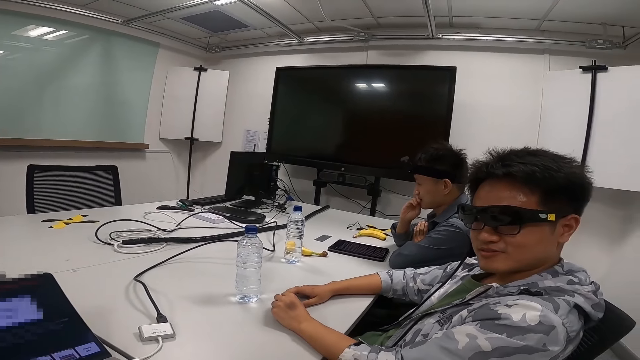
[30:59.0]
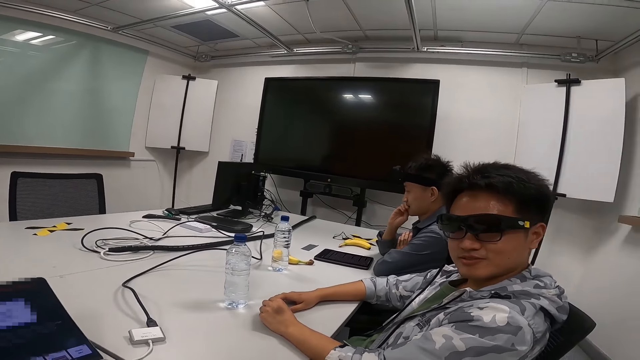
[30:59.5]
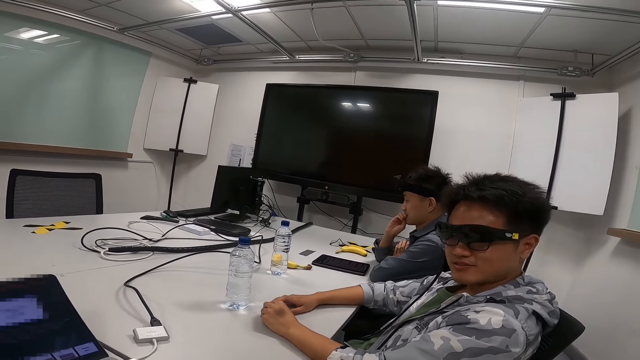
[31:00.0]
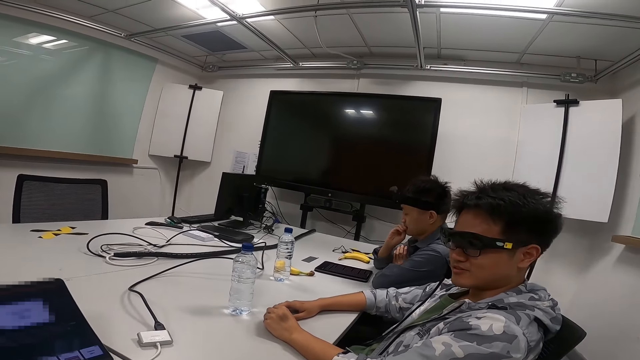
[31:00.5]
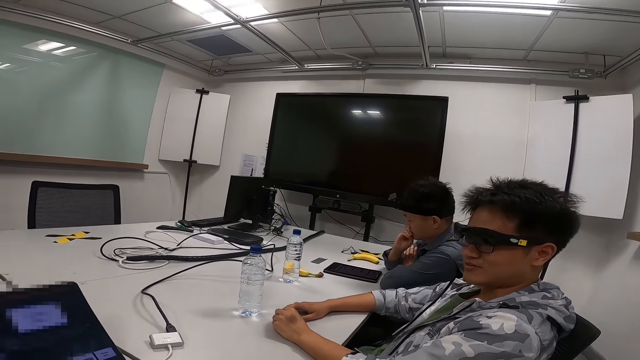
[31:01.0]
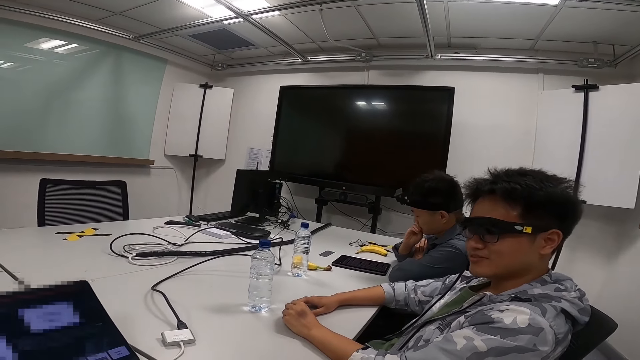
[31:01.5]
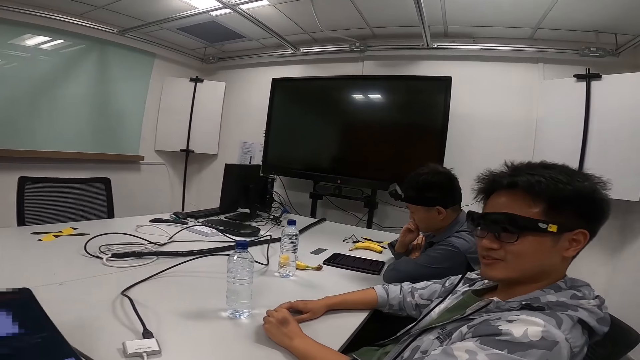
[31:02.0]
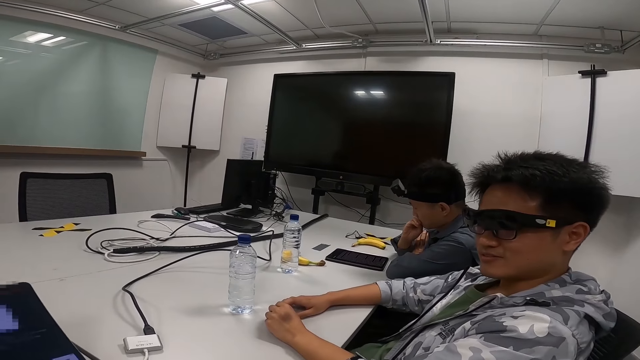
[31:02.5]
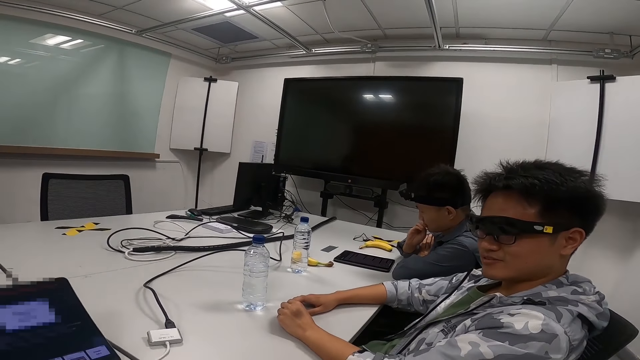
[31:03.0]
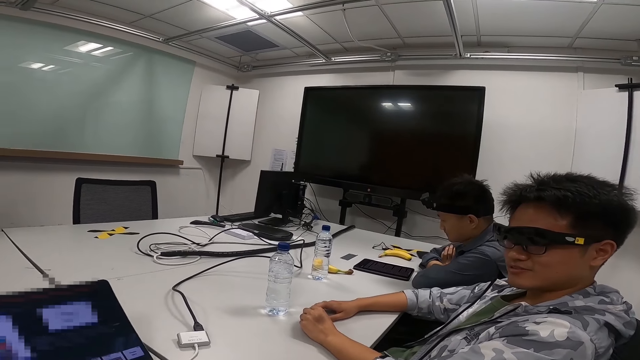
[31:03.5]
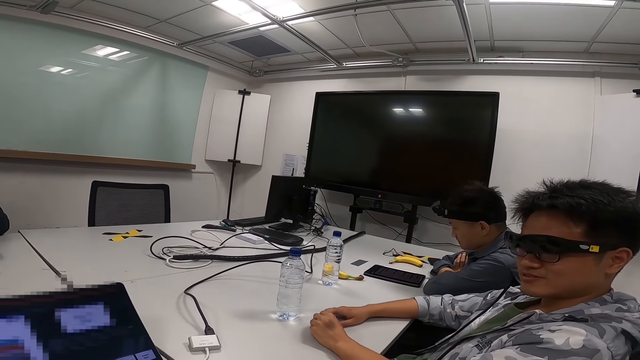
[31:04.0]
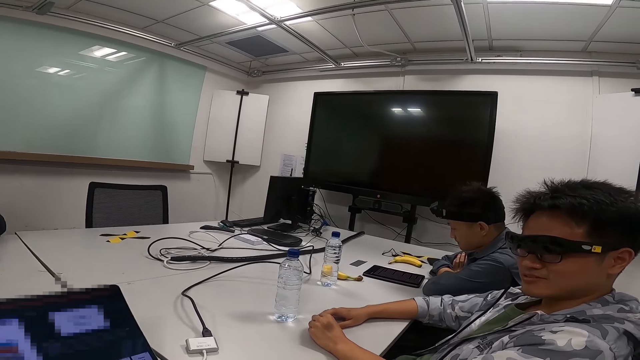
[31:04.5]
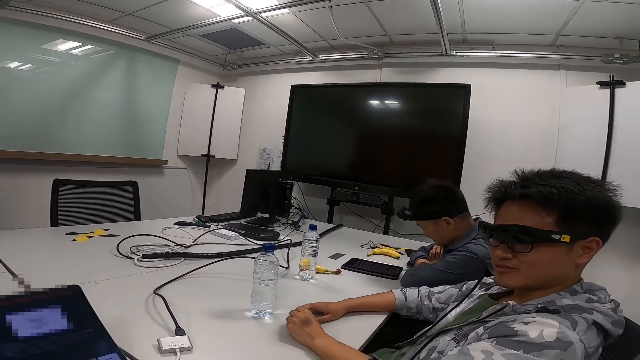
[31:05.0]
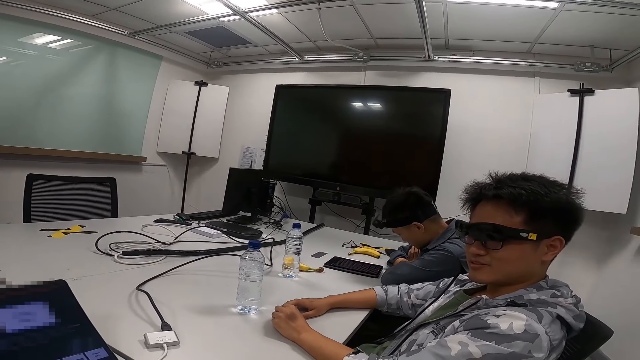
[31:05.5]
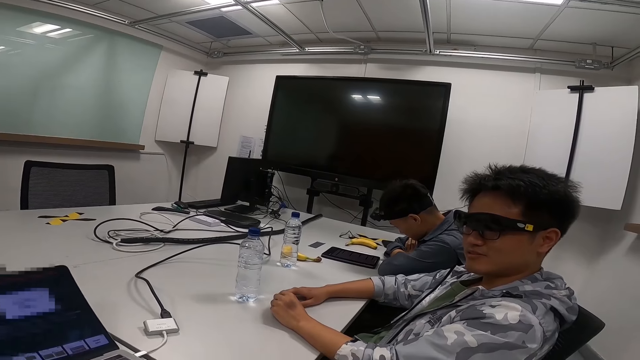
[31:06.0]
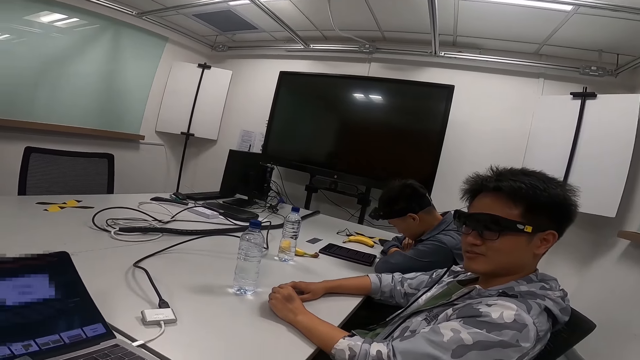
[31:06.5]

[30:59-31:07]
A man nods.

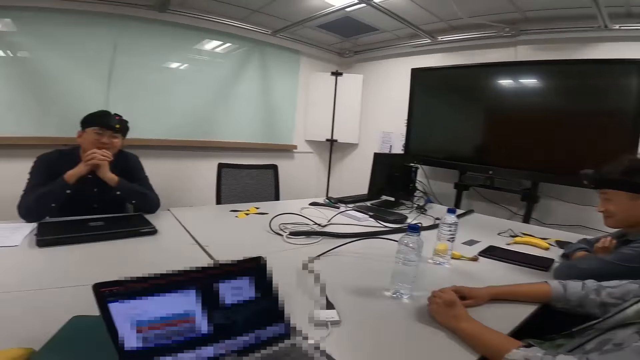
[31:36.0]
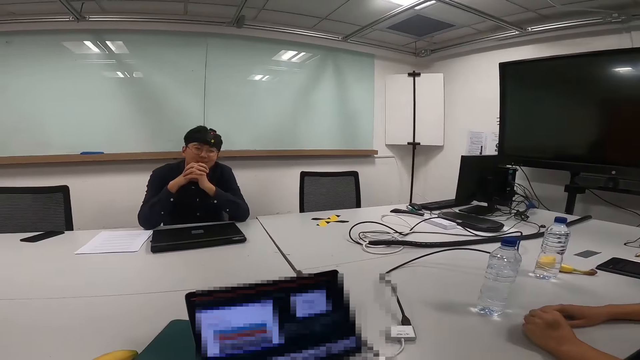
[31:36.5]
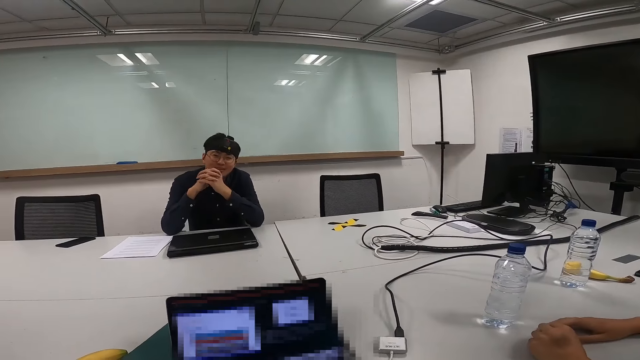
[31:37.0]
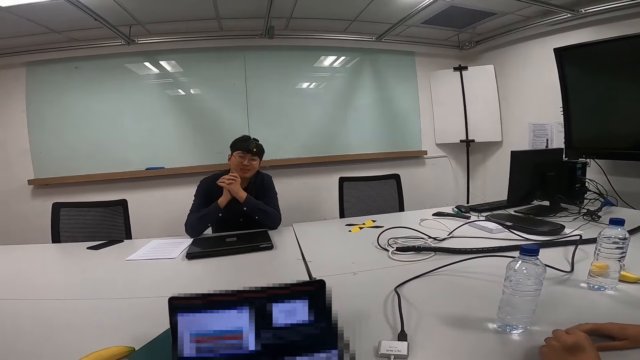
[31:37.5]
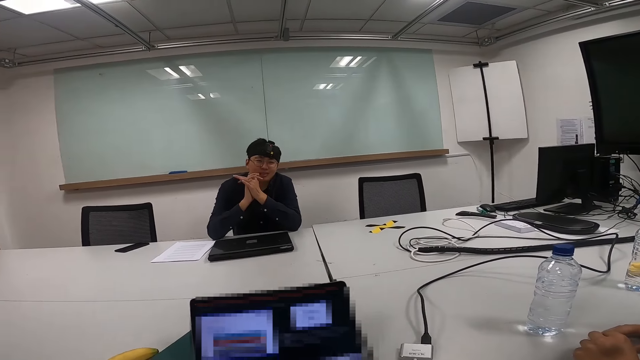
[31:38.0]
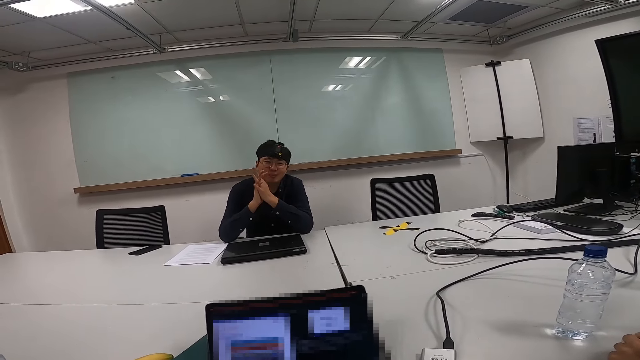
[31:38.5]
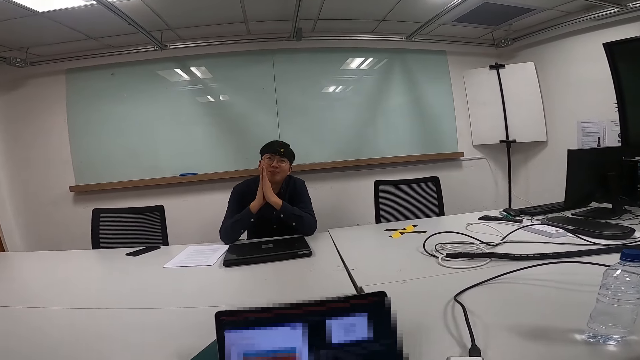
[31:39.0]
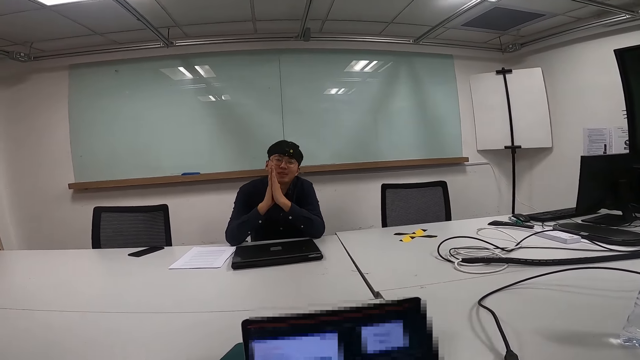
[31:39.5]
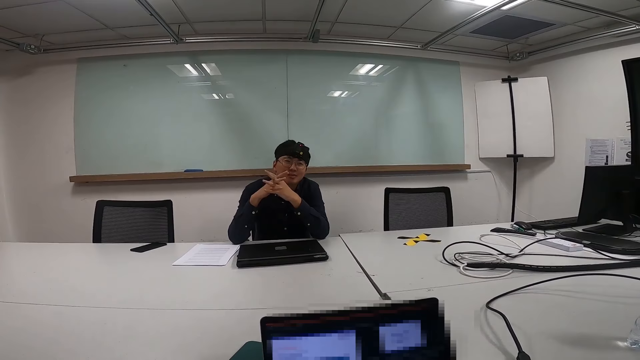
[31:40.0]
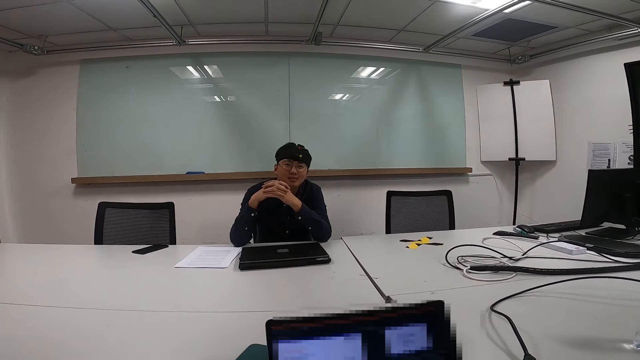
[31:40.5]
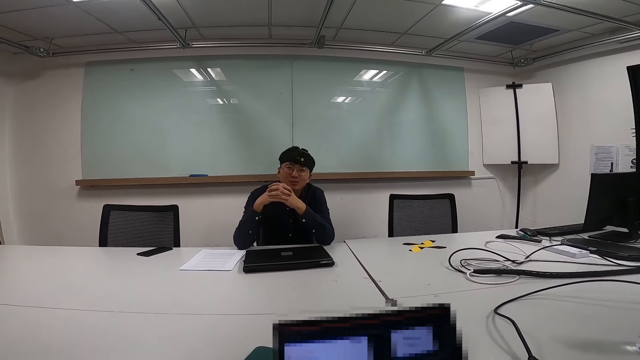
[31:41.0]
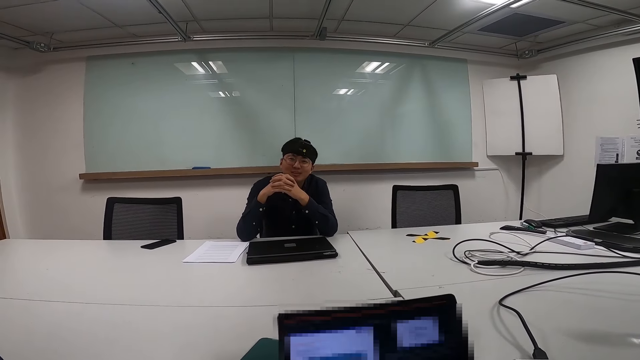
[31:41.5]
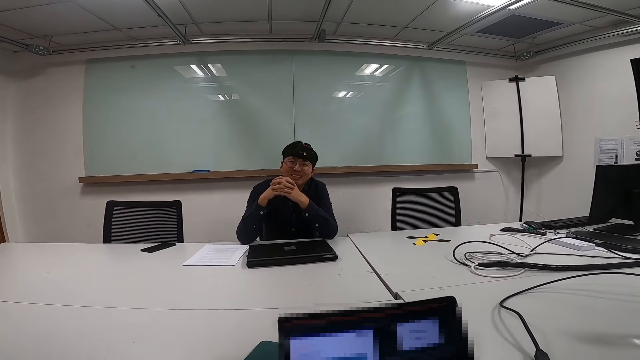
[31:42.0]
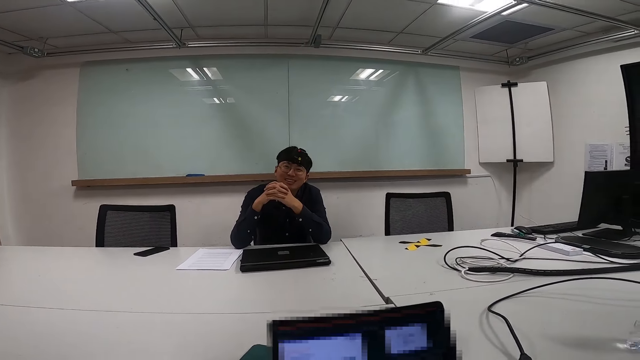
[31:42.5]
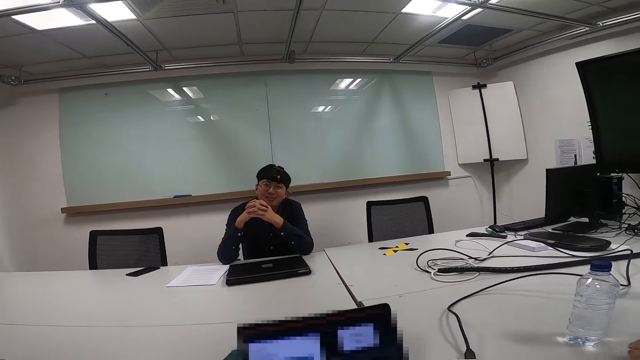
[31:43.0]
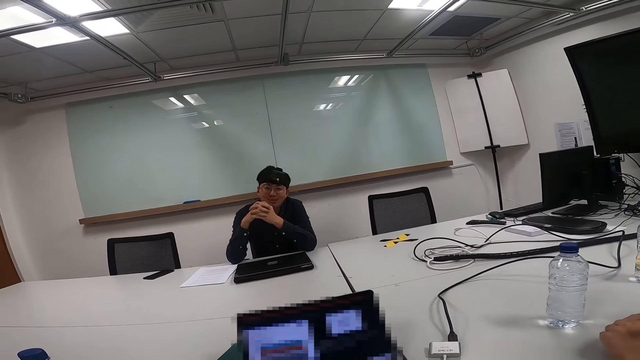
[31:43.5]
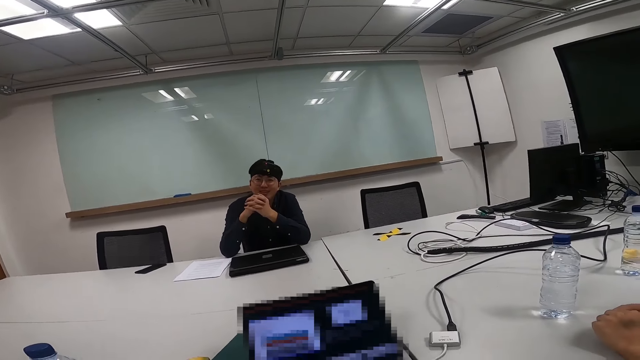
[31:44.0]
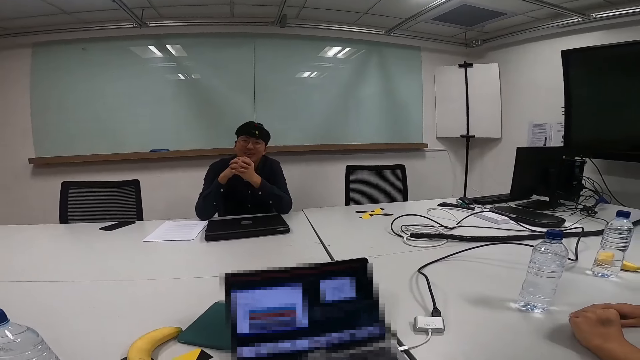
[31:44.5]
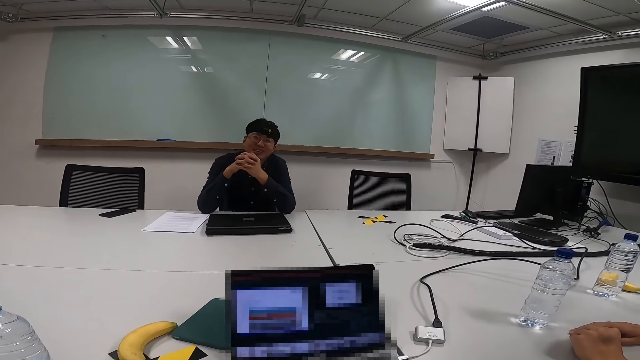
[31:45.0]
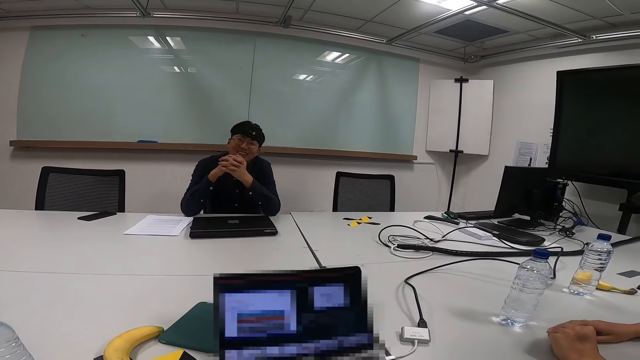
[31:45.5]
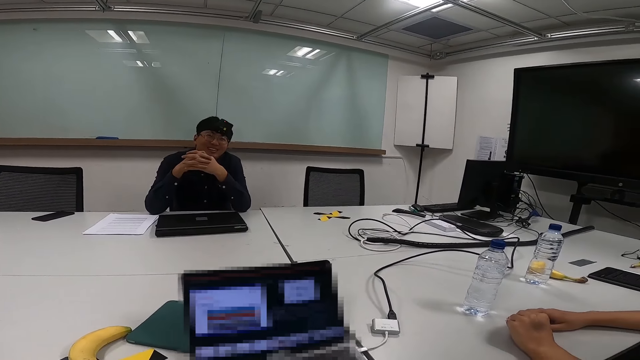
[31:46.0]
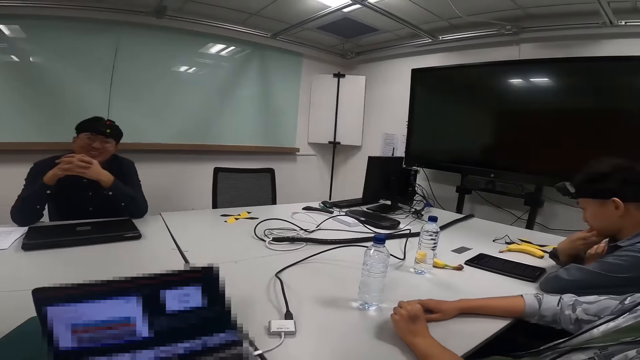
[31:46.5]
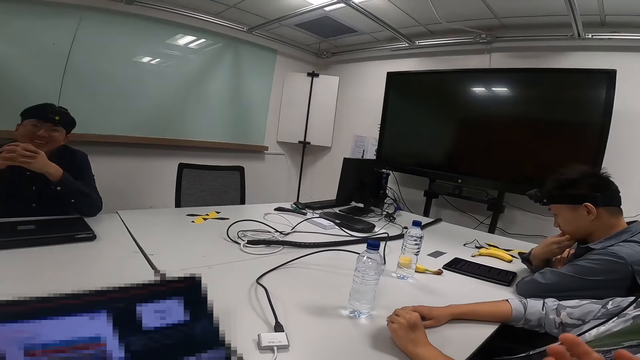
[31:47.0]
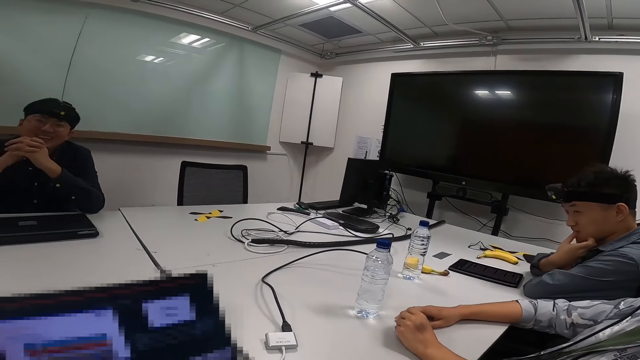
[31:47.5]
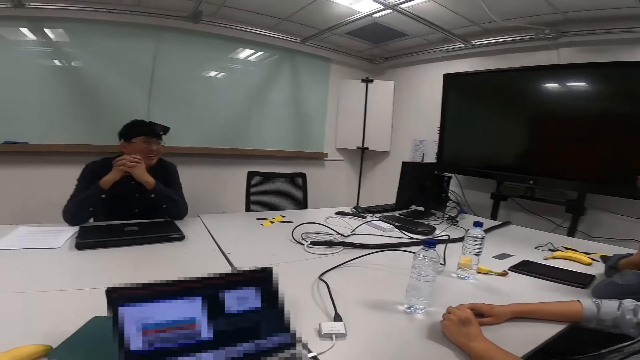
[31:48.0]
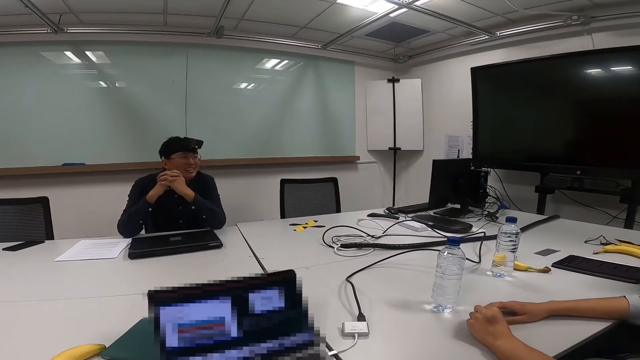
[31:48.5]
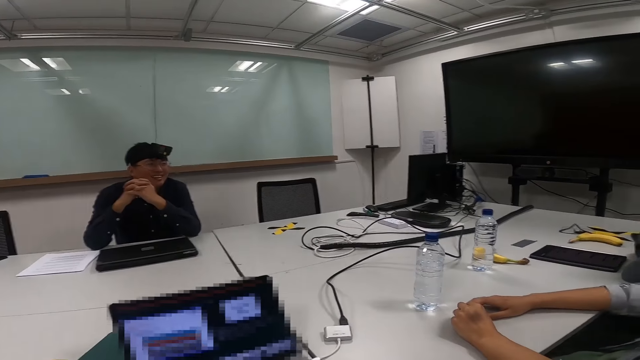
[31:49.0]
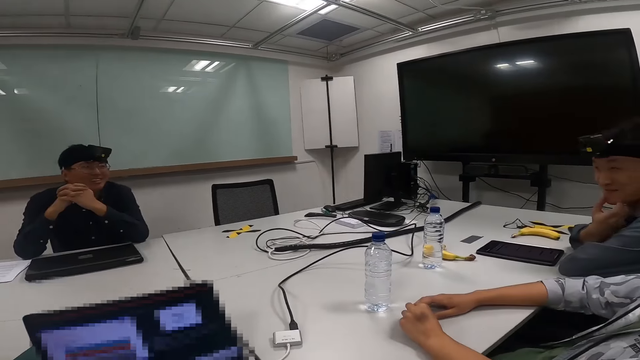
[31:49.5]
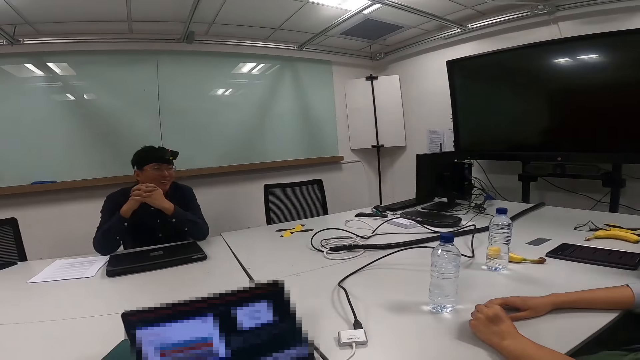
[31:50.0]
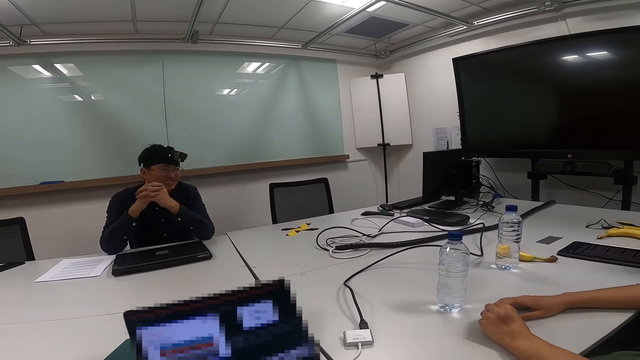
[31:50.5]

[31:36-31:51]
The camera wearer looks at the man. She moves her hand. She converses.
